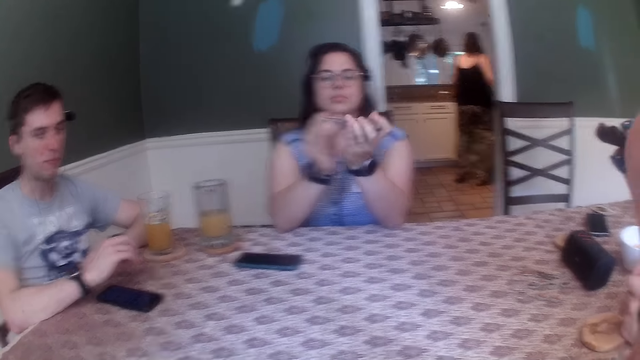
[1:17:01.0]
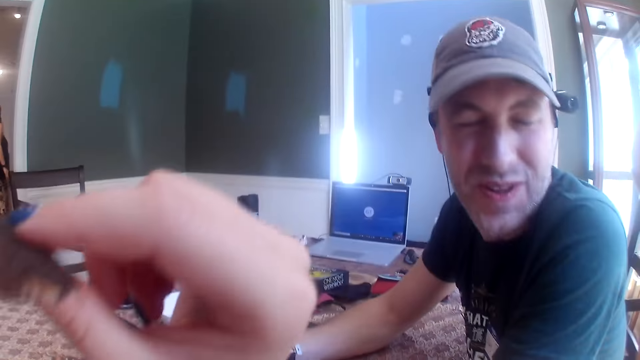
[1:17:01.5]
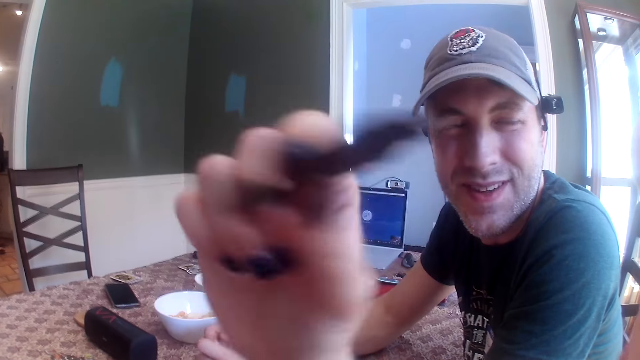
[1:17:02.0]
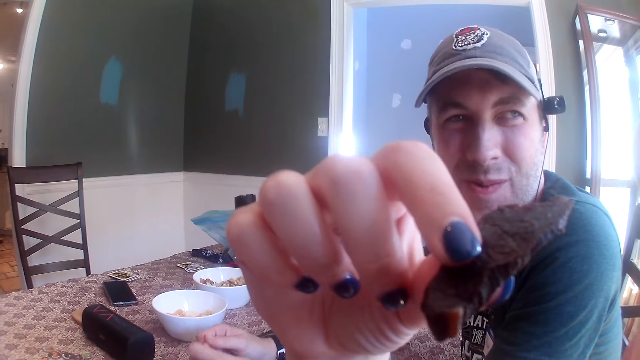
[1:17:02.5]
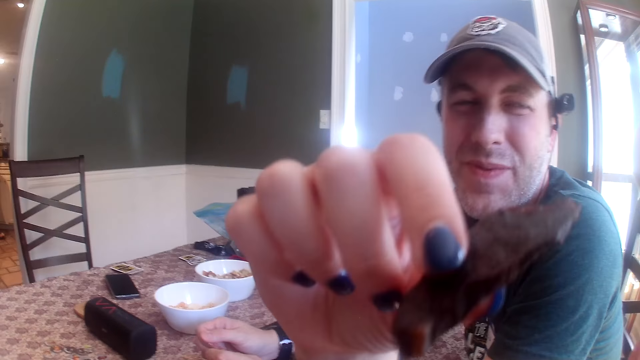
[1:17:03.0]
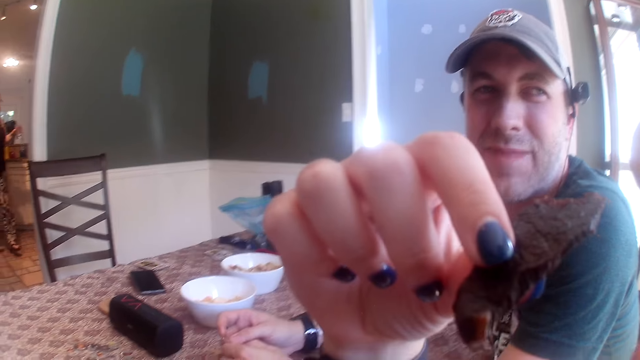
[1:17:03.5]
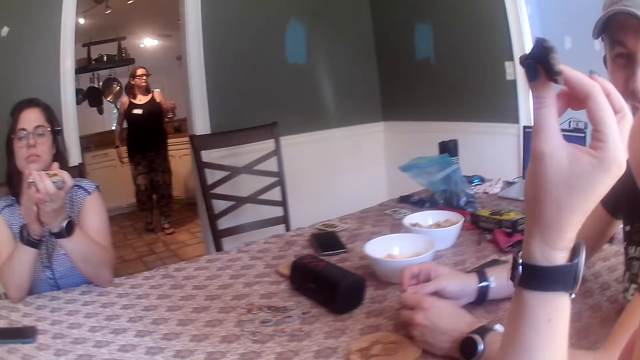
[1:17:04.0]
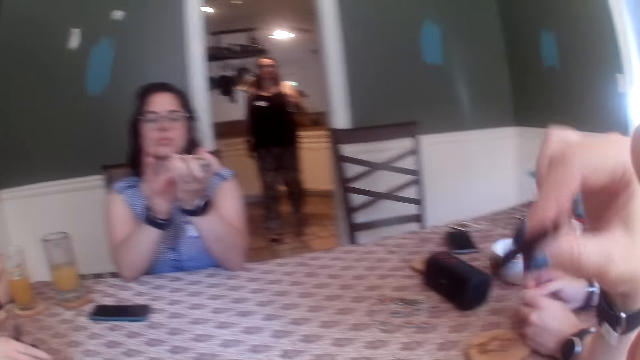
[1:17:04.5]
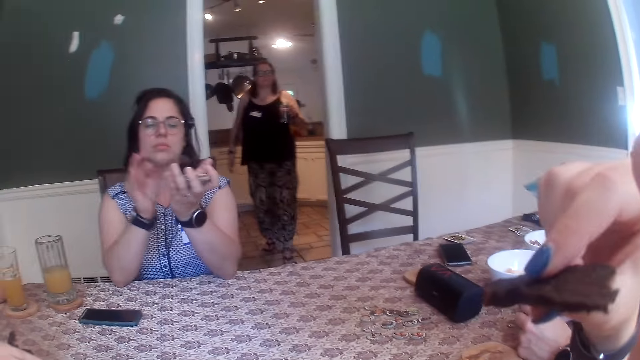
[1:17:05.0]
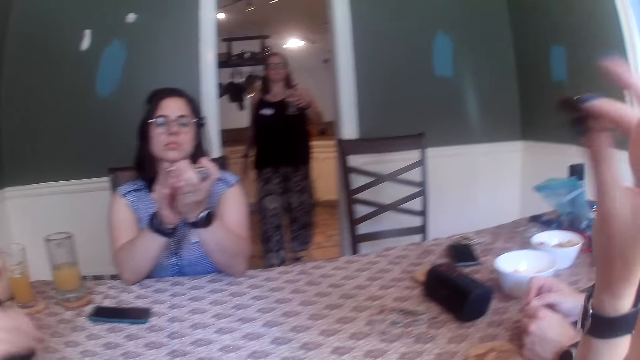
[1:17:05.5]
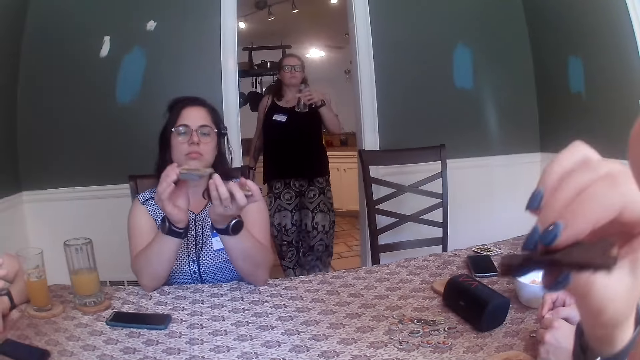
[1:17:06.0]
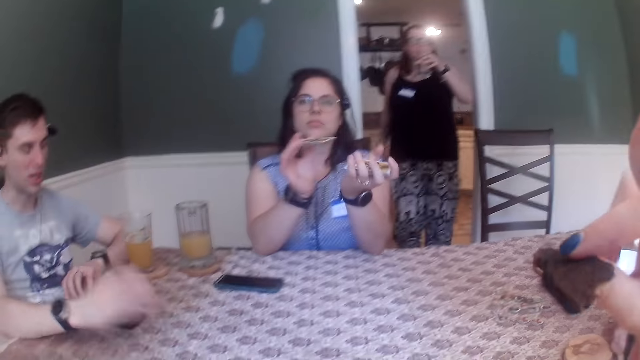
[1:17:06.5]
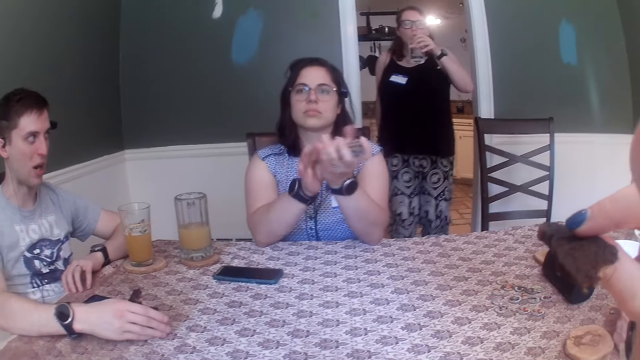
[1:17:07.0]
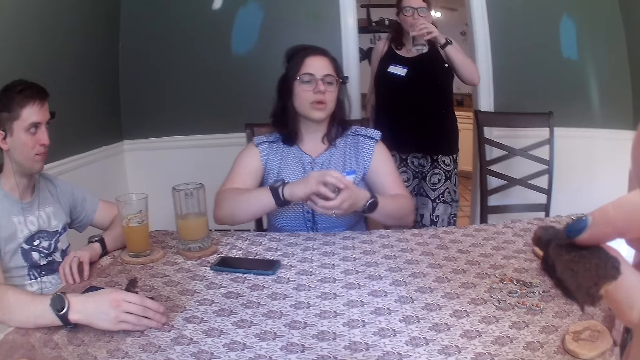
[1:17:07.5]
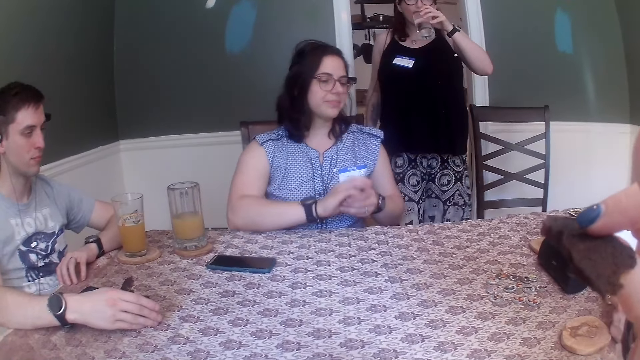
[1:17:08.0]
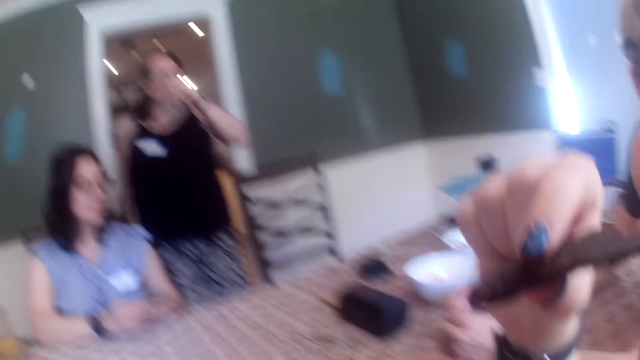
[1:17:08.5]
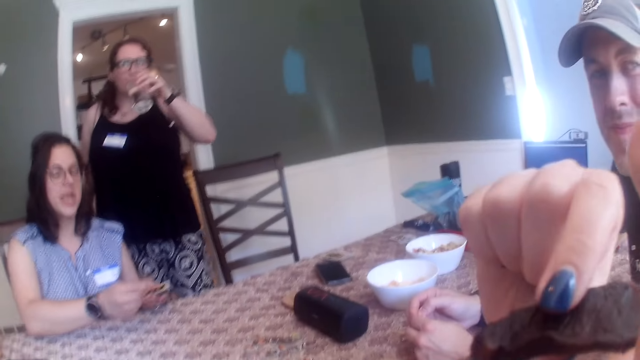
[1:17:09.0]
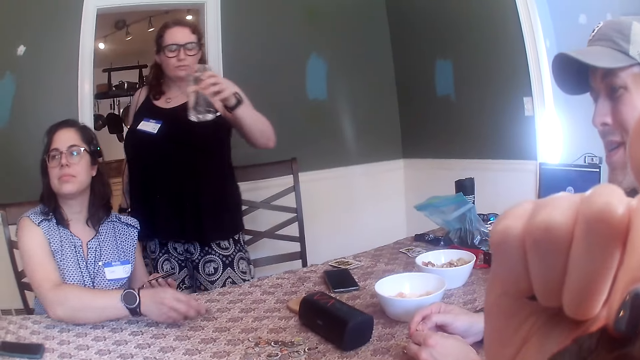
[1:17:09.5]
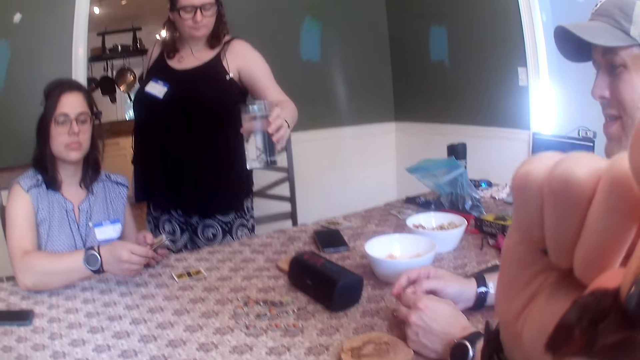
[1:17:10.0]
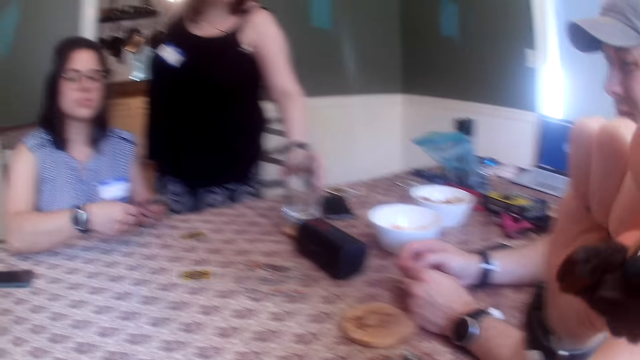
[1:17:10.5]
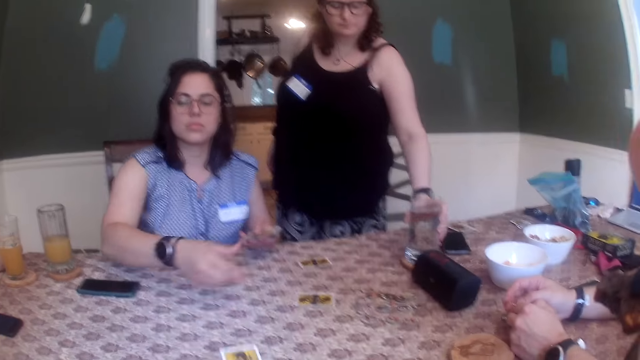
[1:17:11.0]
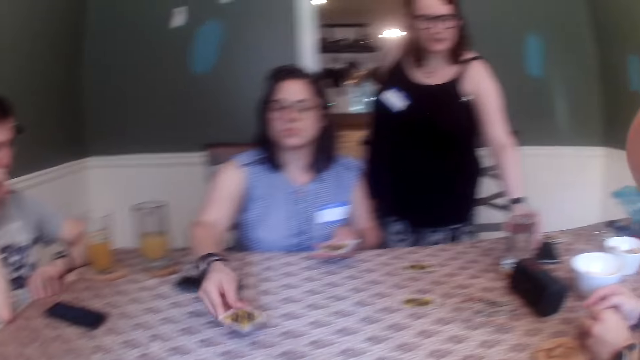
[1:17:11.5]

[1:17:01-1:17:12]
A man converses with the camera wearer. A woman walks towards the table with a glass in her left hand. The woman drinks some water from the glass in her left hand. The camera wearer eats the piece of biscuit in her right hand. Another woman shares the cards on the table with her right hand. The first woman places the glass in her left hand on a coaster on the table.

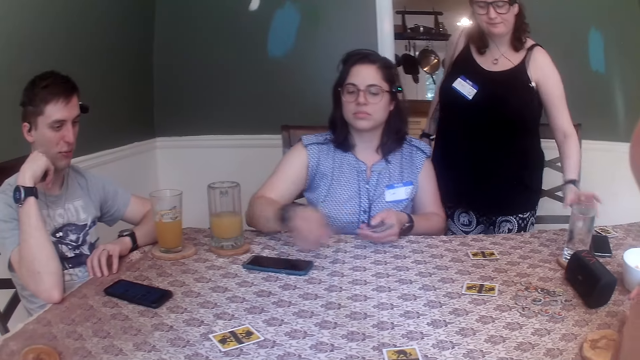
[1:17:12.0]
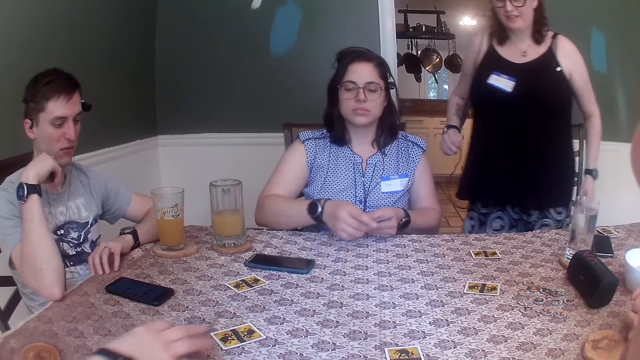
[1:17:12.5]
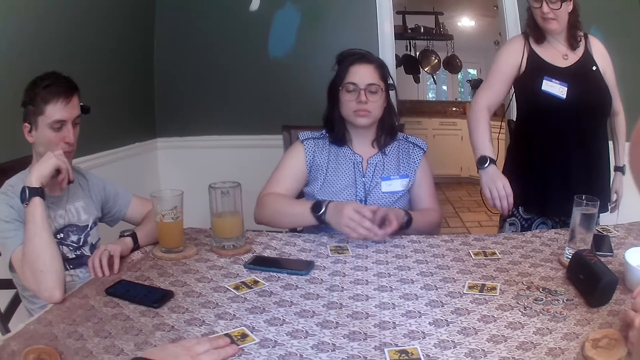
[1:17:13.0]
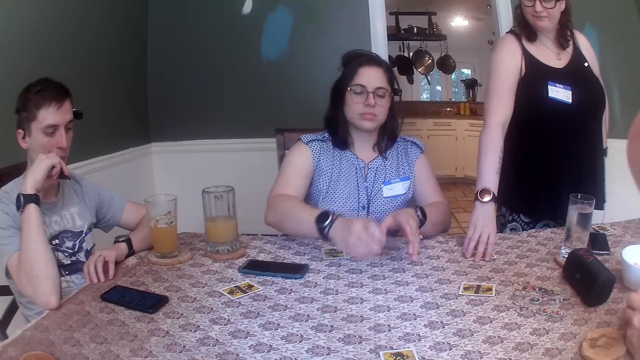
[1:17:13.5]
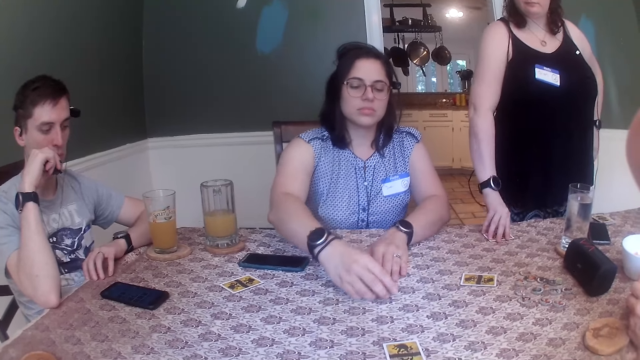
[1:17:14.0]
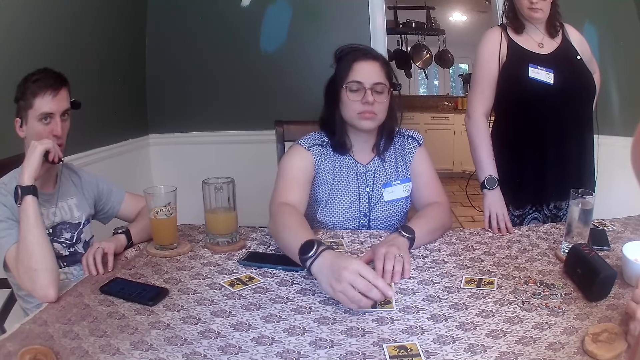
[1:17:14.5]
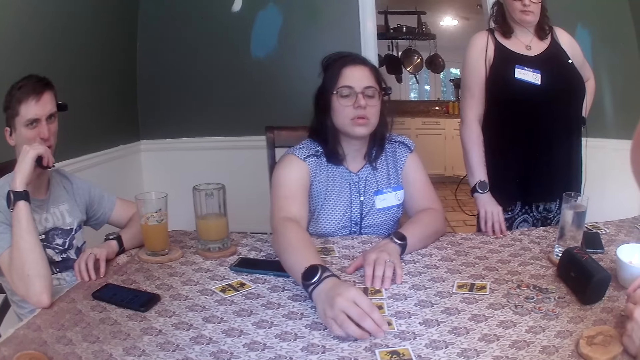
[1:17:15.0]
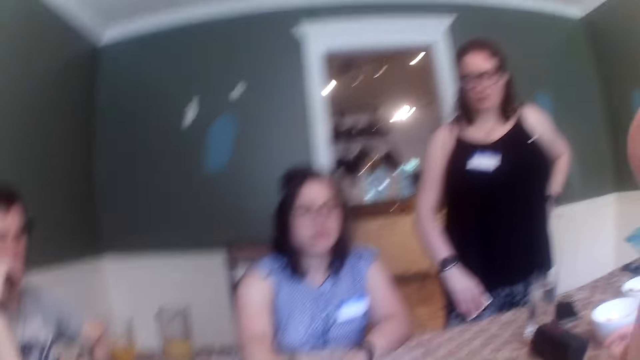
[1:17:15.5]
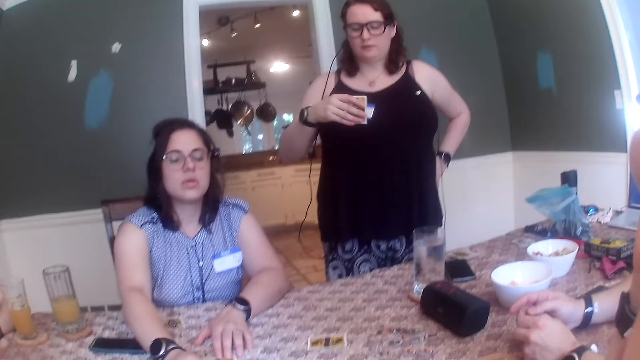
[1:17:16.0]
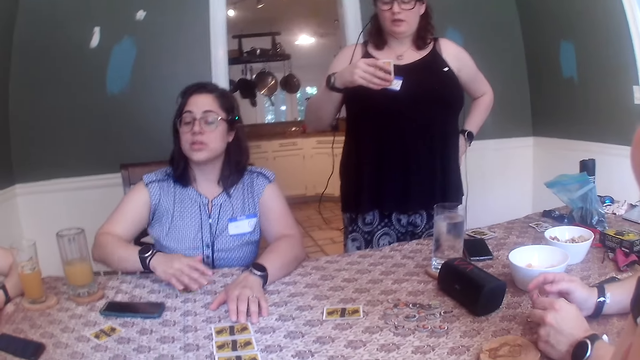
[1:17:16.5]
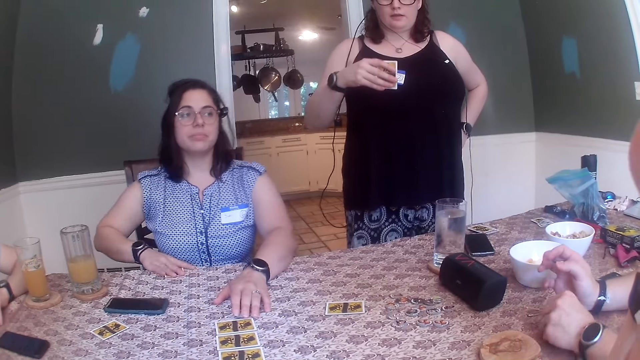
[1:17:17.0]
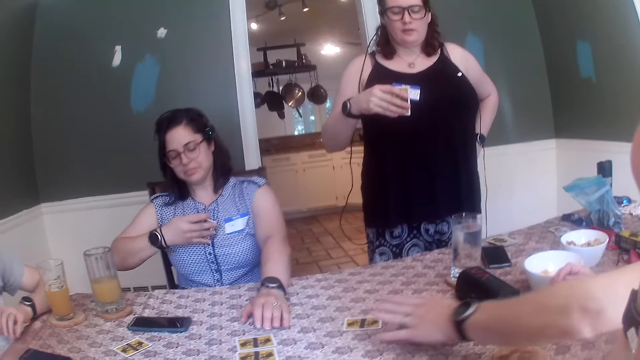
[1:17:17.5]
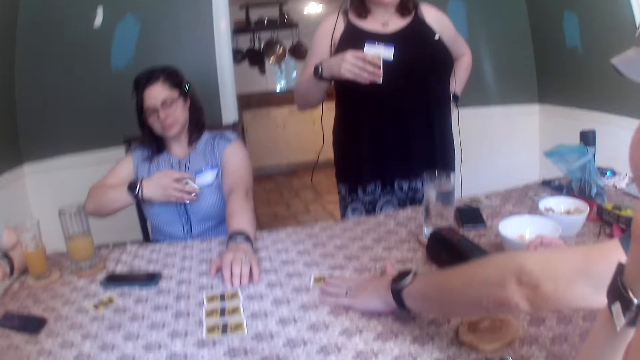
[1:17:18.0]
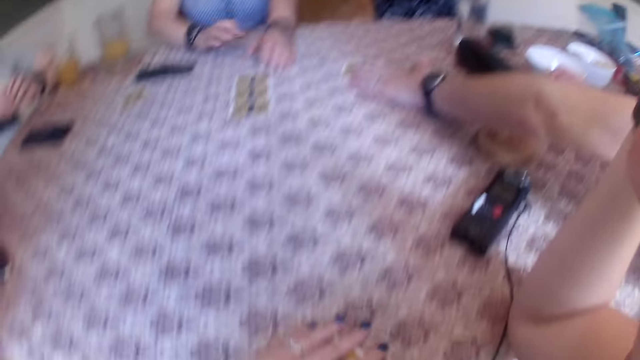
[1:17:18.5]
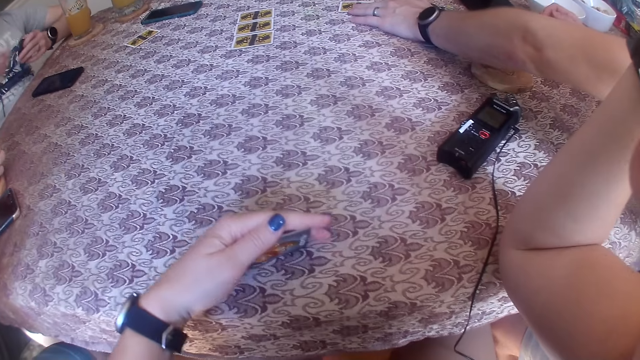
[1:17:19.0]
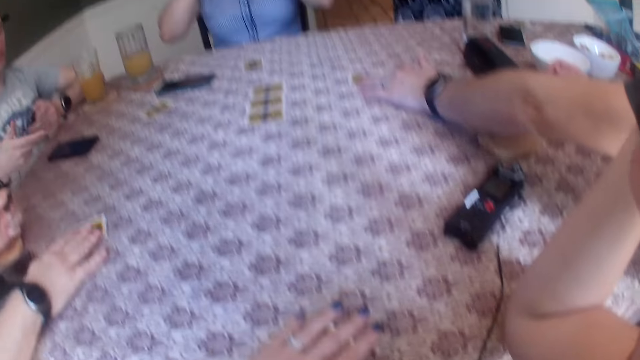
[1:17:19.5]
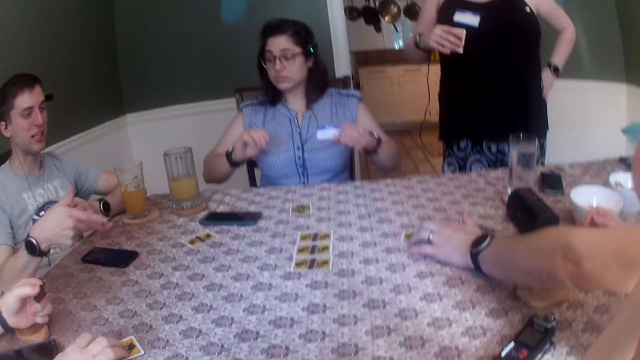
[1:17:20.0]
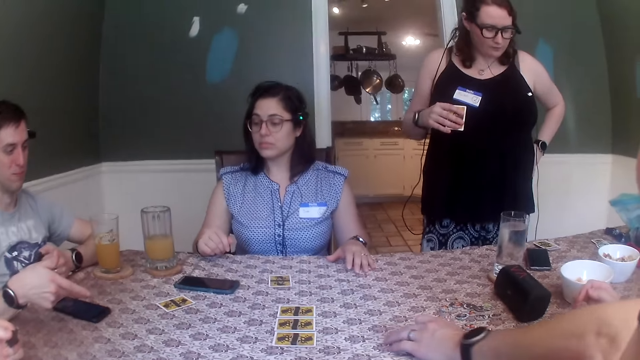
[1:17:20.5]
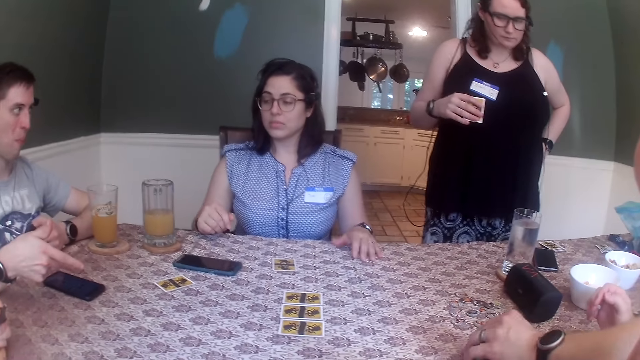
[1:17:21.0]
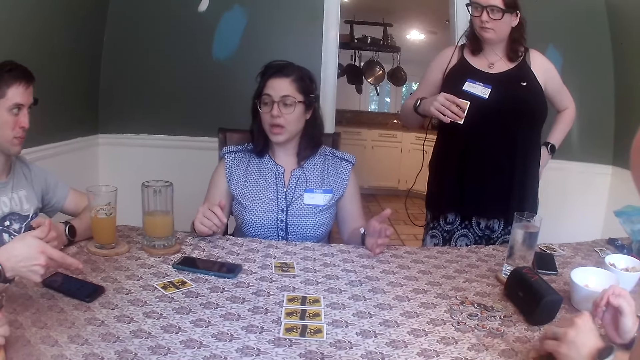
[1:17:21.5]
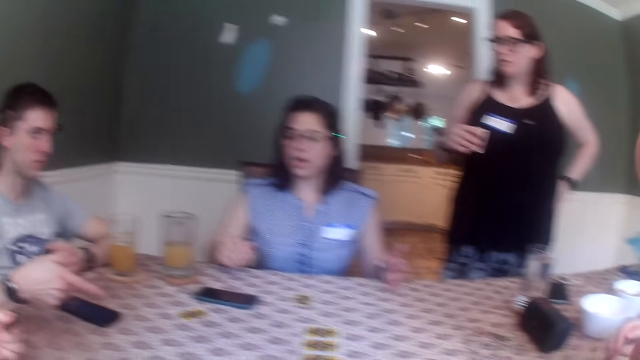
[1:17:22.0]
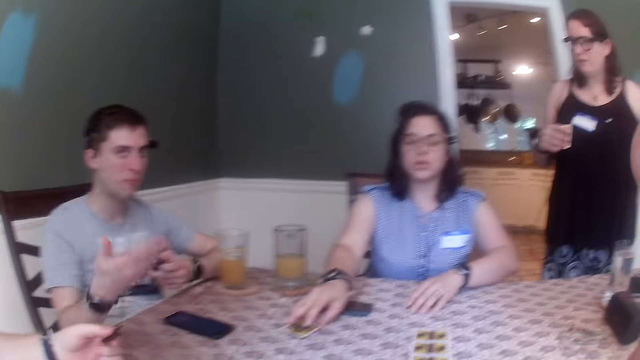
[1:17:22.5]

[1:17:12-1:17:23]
A man moves a card on the table with his left hand. A woman drops the card. Another woman drags the card on the table with her right hand. The first woman arranges the cards in her right hand on the table. The other woman picks the card from the table with her right hand and examines the card in her right hand. The first woman picks the card from the table with her right hand and examines the card in her right hand. The camera wearer looks at the card. She lifts the card in her left hand. The first man drops the card in his right hand on the table. A person points at the card. Another man moves the card on the table with his left hand. A third man converses with the first woman. The first woman collects the cards.
